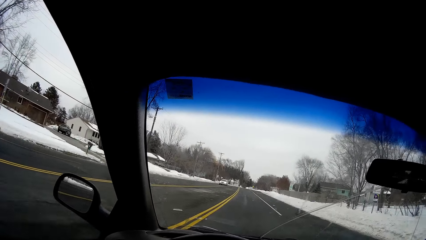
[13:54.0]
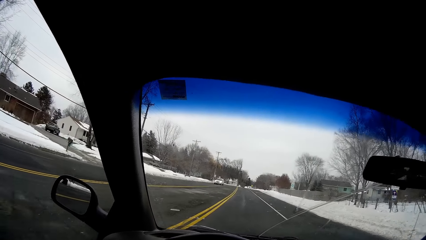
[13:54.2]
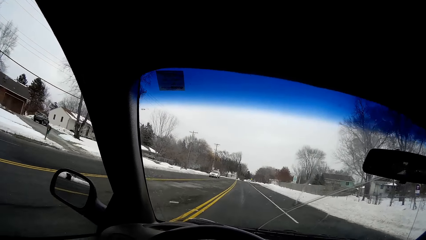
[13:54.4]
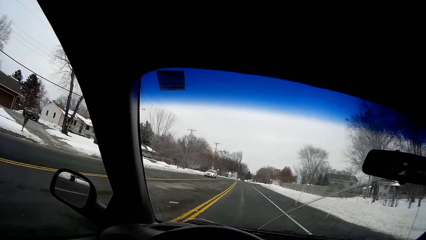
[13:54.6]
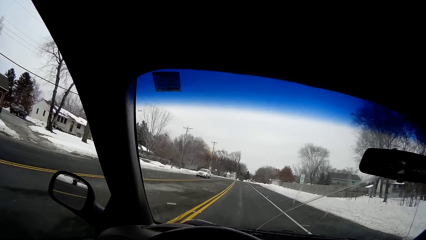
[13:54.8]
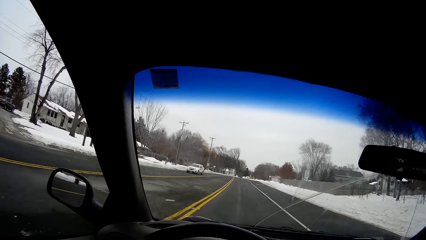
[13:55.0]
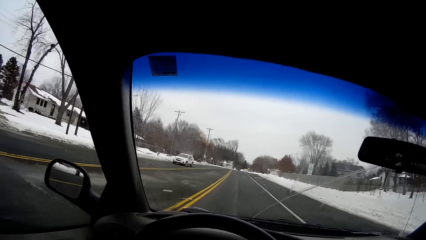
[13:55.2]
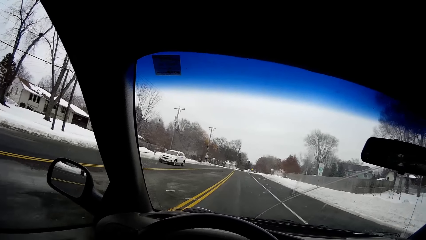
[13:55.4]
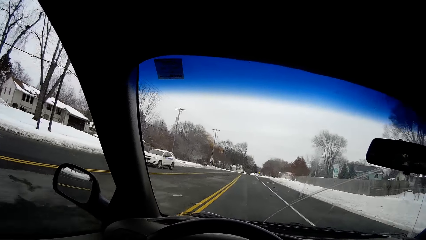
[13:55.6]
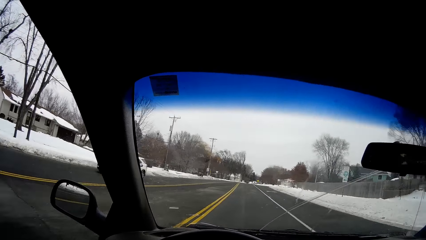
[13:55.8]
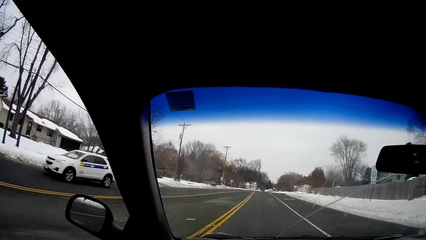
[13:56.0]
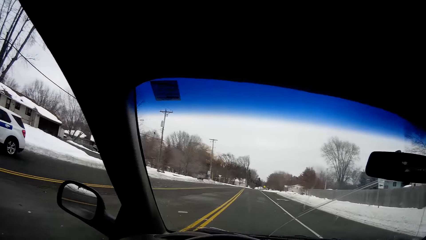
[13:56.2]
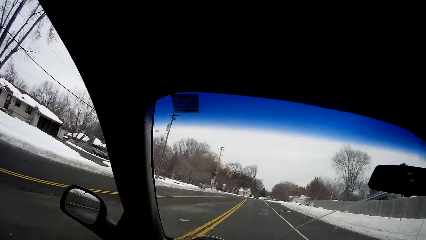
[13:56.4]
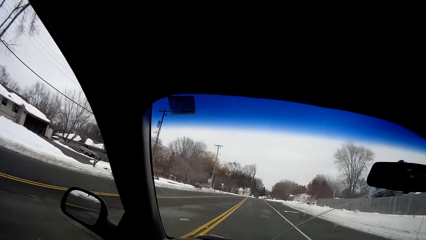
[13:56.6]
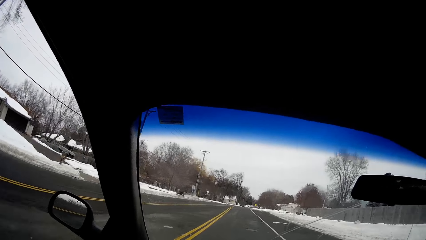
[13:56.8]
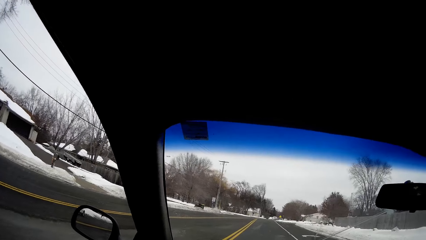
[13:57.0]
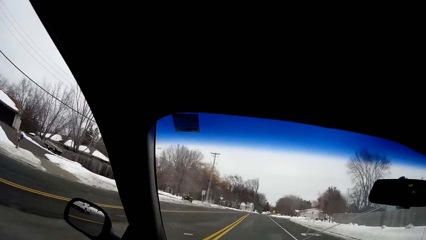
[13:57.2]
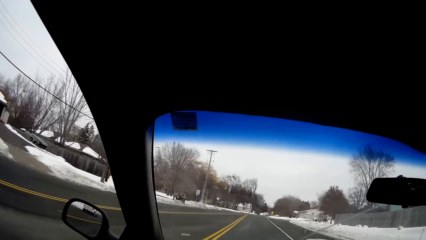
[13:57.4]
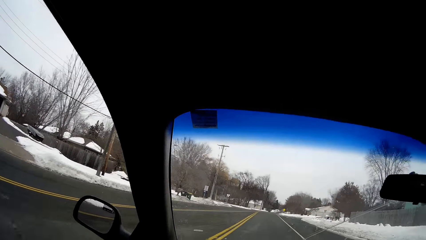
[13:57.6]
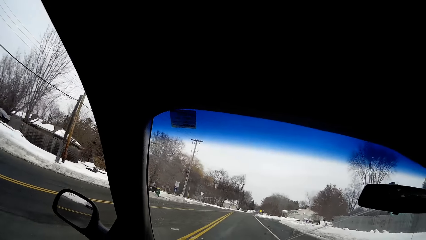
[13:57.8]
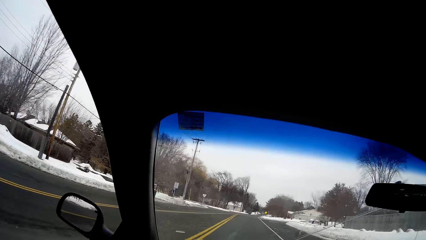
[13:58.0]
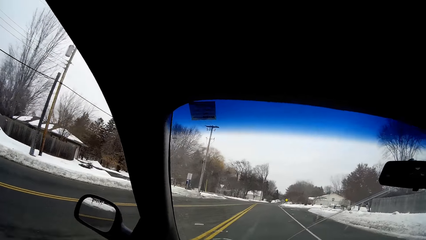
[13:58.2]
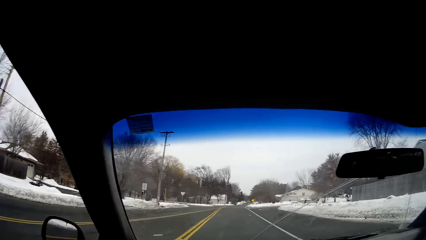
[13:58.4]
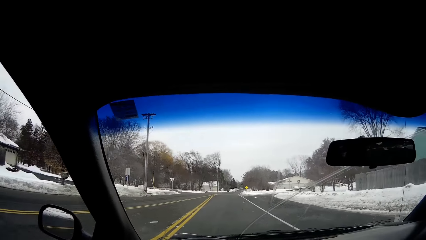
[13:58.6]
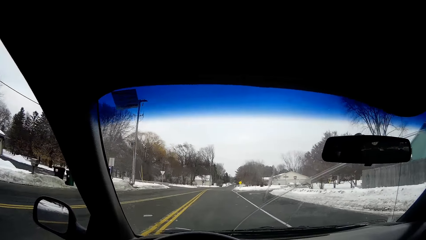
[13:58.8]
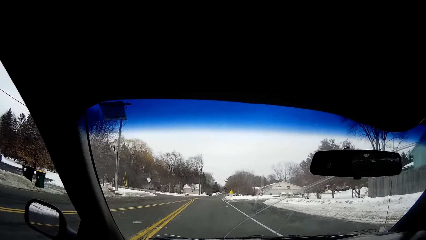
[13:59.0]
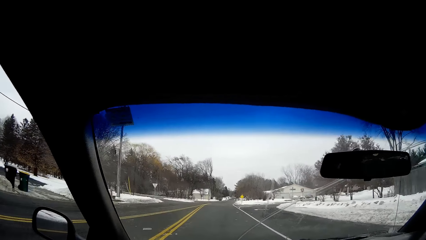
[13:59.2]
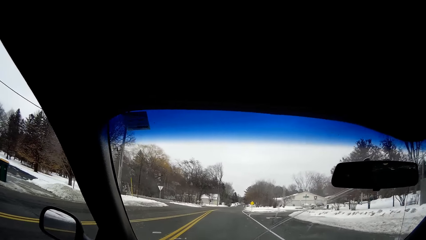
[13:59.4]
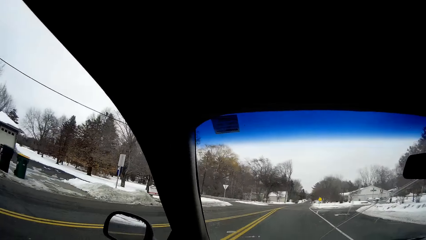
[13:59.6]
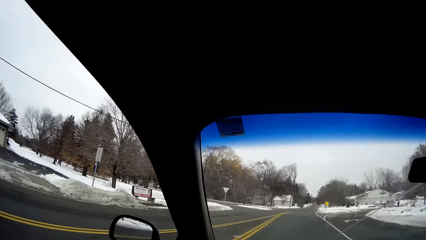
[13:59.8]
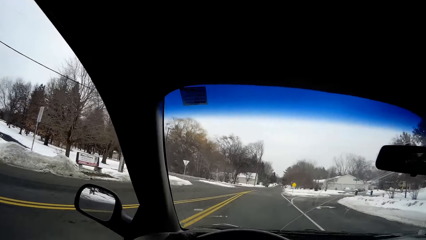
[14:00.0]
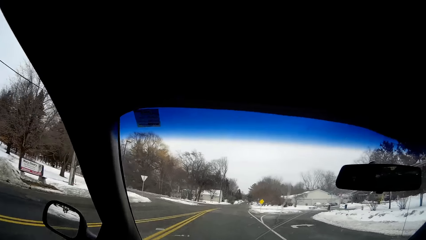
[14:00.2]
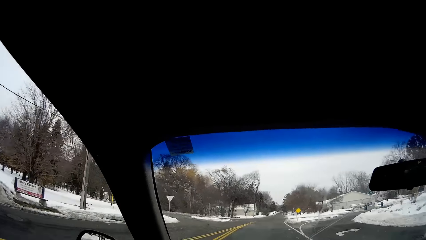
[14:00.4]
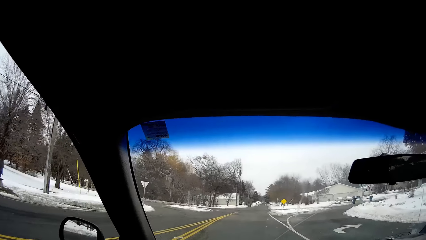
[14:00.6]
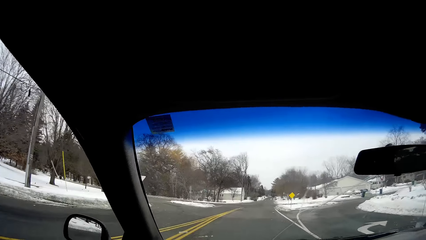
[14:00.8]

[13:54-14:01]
A white SUV drives past the camera wearer.

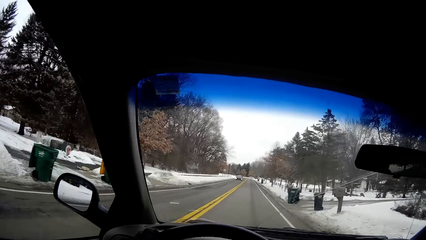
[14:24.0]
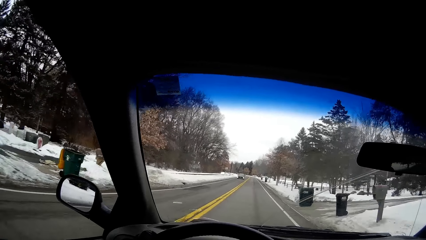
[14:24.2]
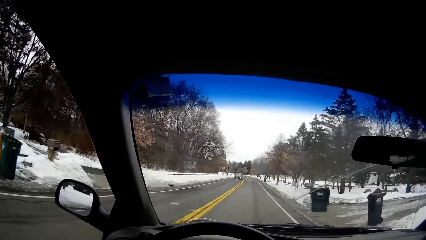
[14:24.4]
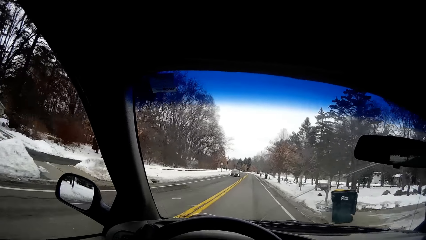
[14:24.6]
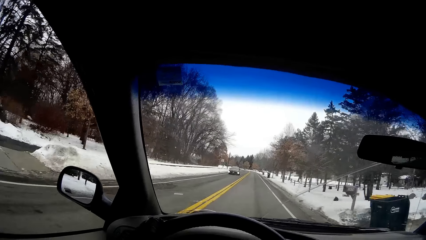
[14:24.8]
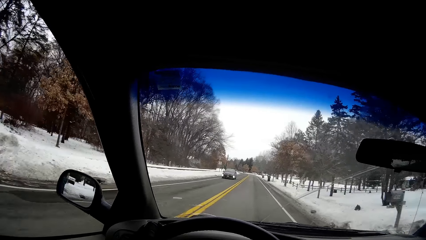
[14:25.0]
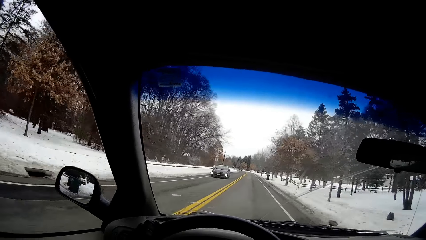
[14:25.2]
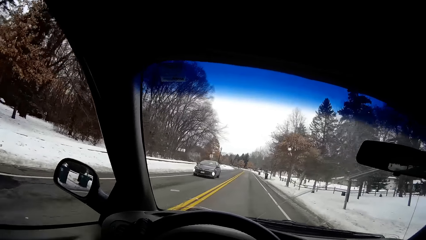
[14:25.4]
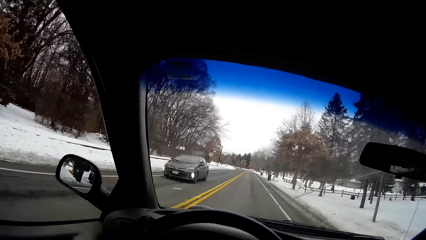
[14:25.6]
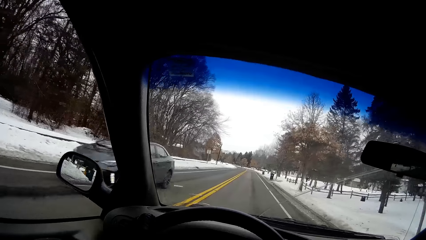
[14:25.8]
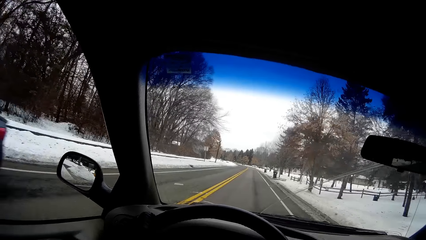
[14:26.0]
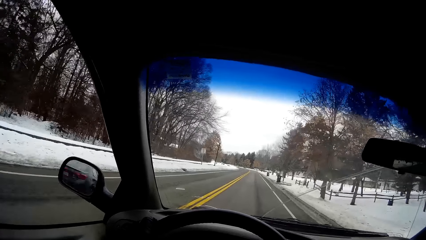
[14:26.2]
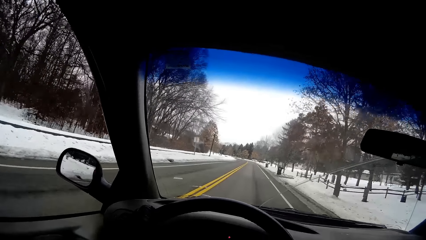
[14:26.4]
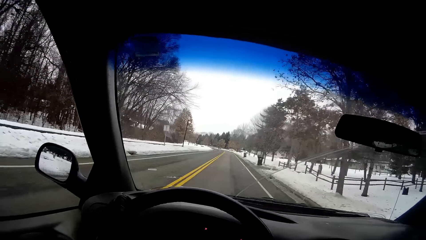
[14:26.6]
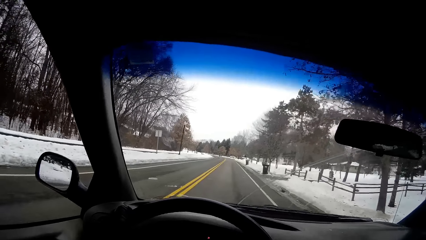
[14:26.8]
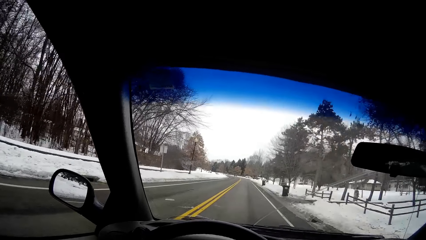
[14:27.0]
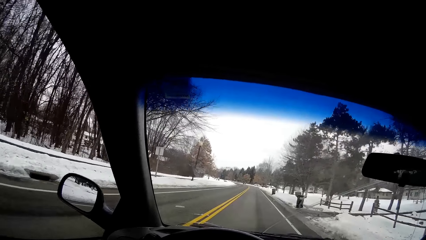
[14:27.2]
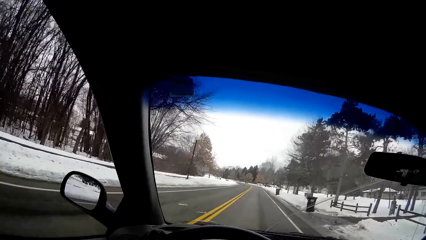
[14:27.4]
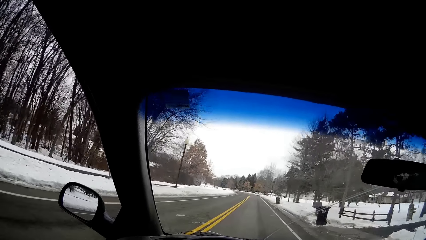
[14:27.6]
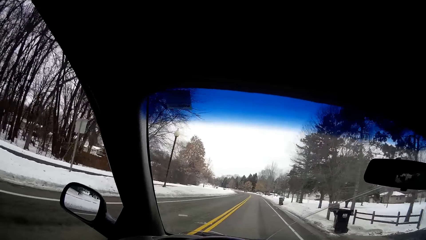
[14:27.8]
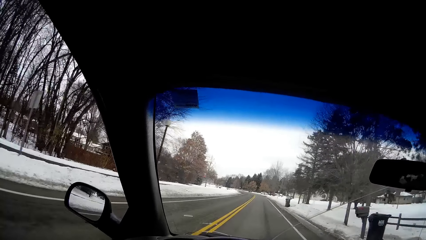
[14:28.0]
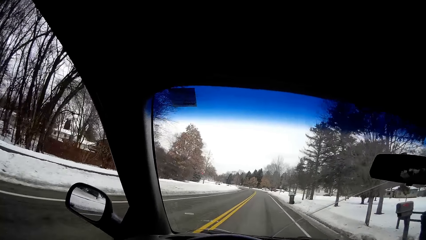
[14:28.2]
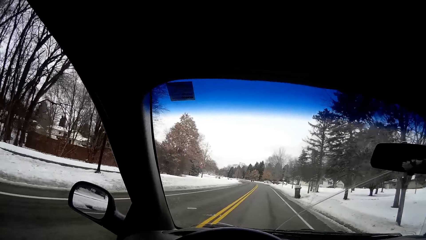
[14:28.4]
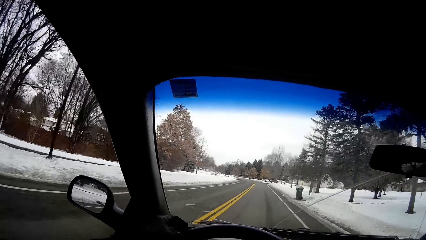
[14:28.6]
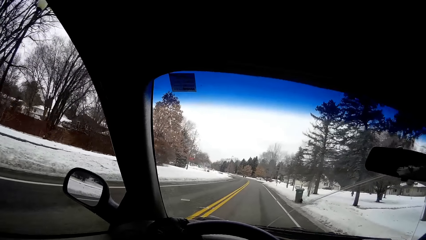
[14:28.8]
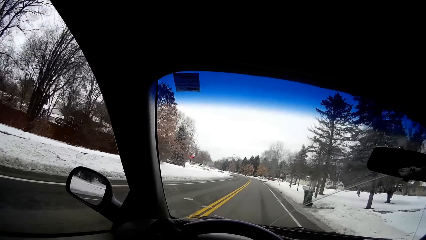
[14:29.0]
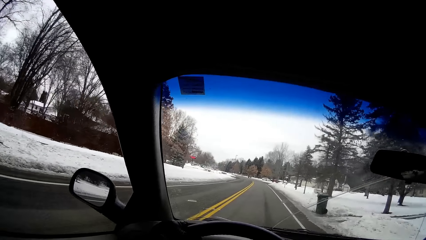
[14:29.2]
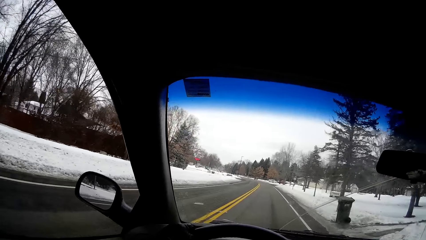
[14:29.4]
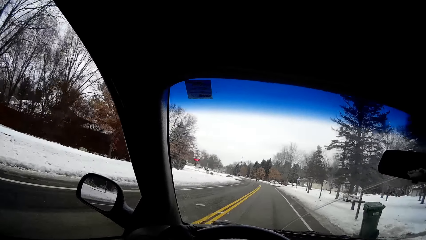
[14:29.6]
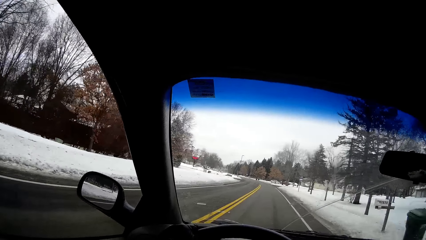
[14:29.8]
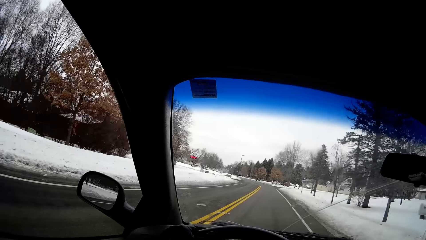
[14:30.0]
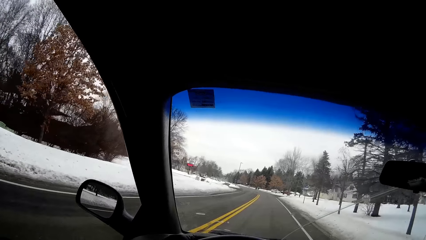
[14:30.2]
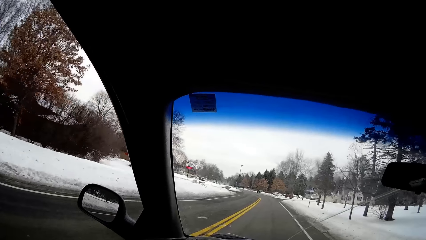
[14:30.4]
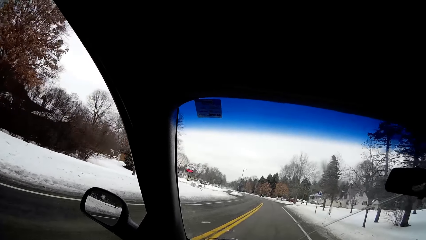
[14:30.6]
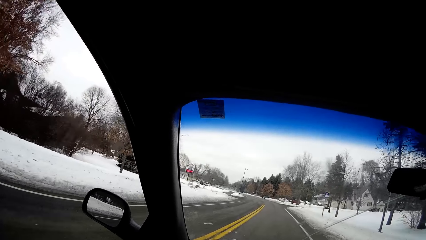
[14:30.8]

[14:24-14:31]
A black sedan drives past the camera wearer.

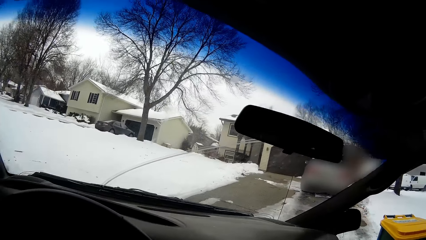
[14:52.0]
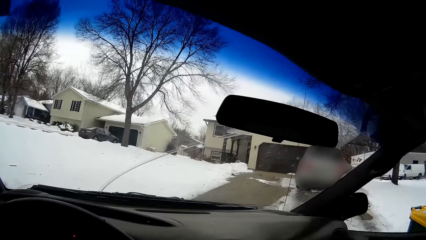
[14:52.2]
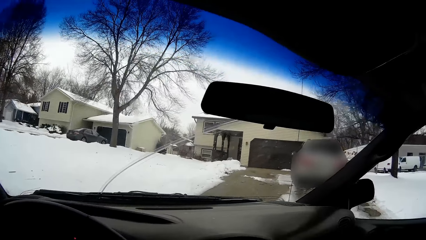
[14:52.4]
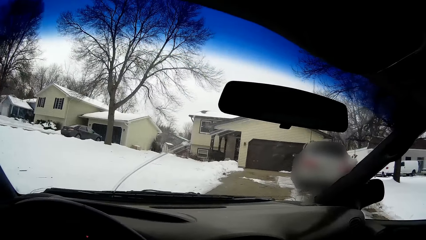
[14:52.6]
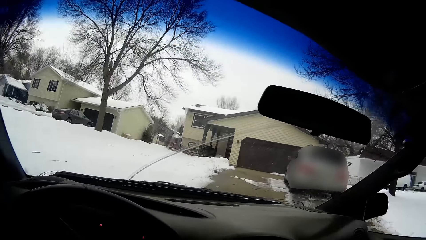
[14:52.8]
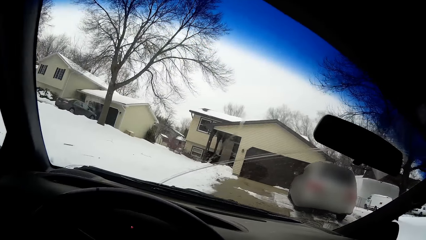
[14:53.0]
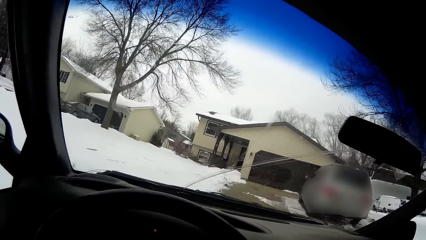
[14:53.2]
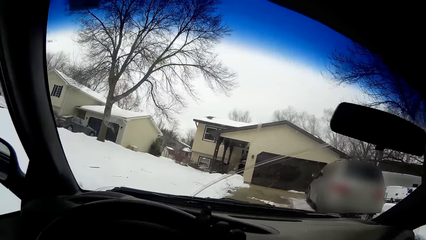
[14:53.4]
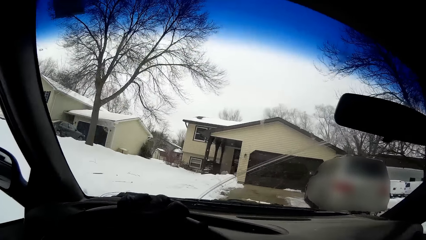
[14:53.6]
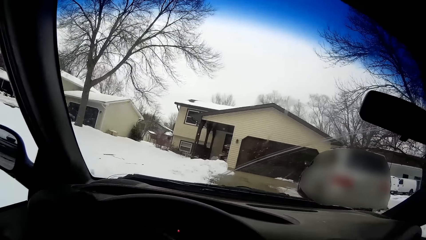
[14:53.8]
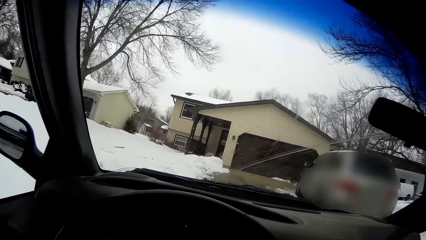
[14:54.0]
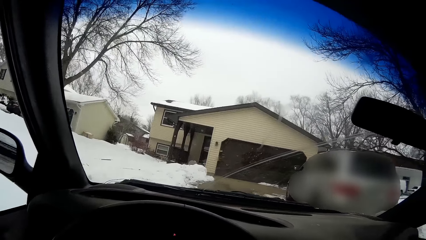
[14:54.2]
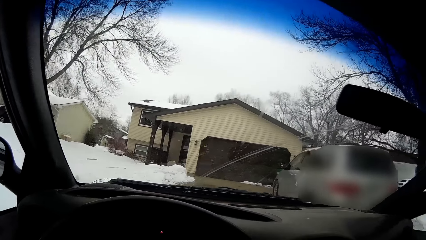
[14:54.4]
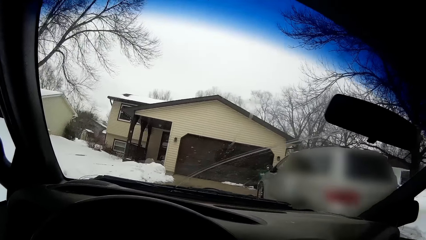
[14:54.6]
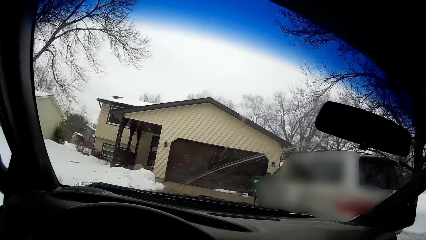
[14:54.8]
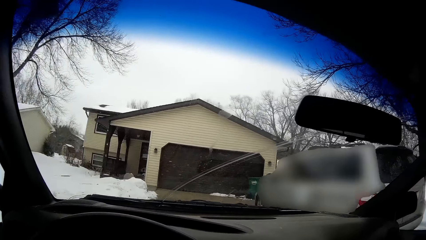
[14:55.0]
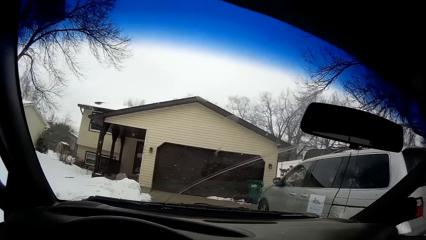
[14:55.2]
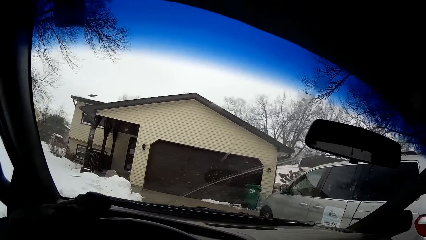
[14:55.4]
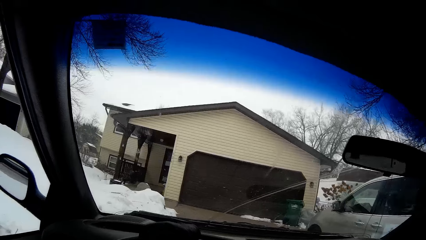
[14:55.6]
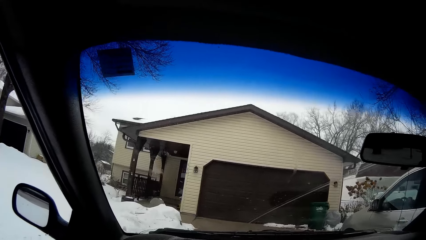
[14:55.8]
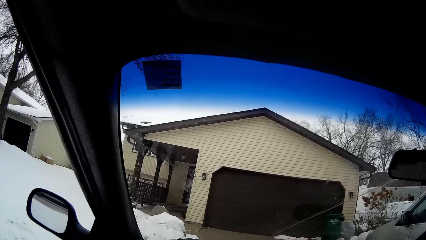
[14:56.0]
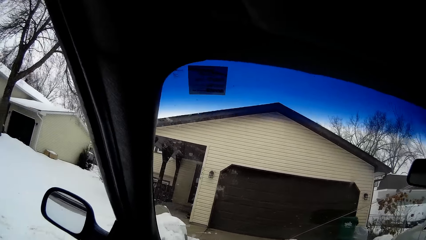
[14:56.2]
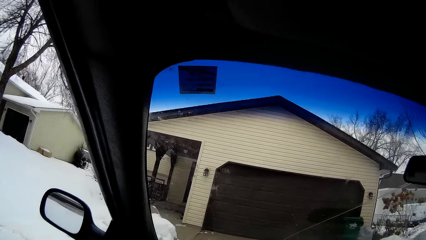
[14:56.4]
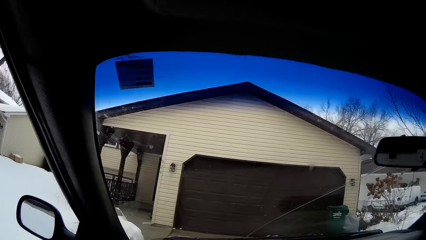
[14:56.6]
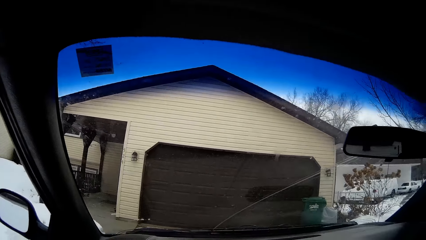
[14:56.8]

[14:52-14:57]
The camera wearer parks the car in the driveway of a house.
